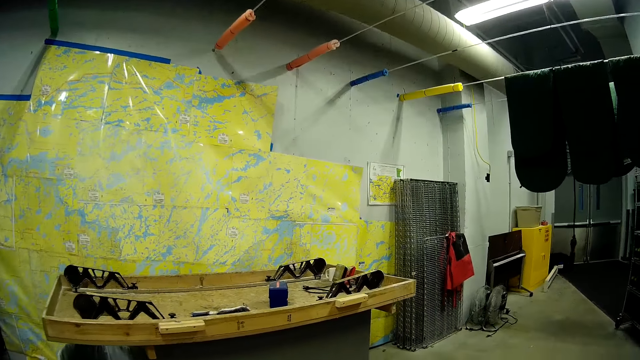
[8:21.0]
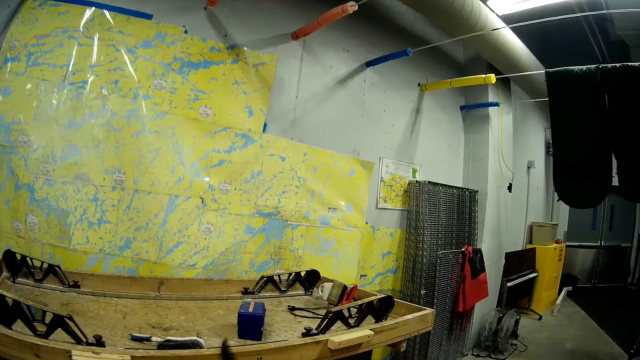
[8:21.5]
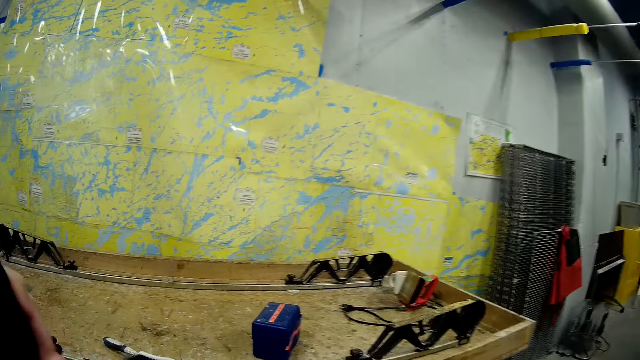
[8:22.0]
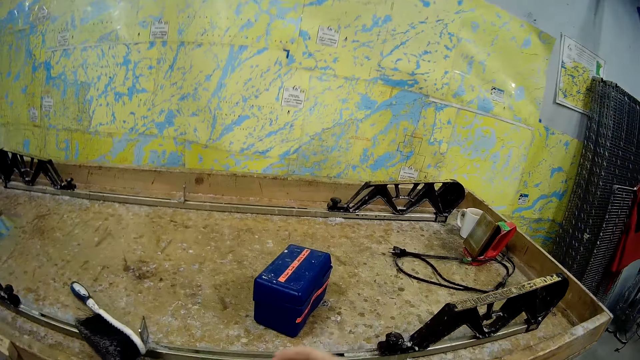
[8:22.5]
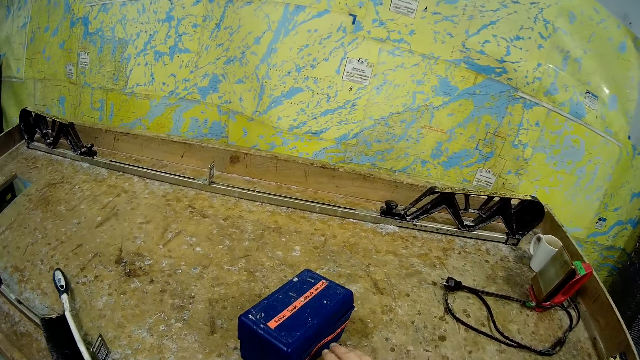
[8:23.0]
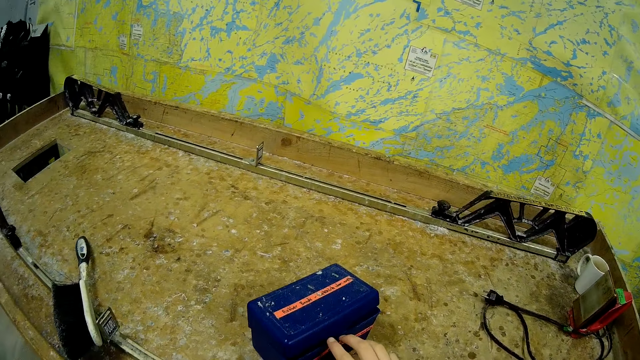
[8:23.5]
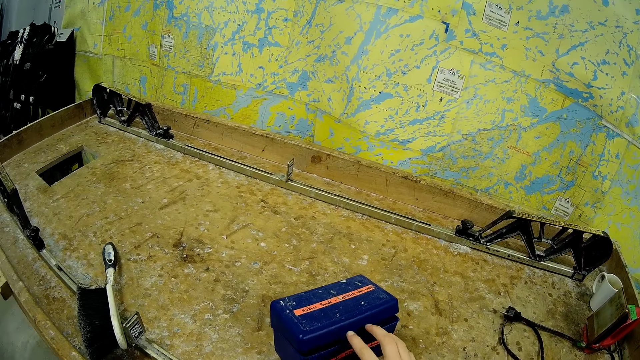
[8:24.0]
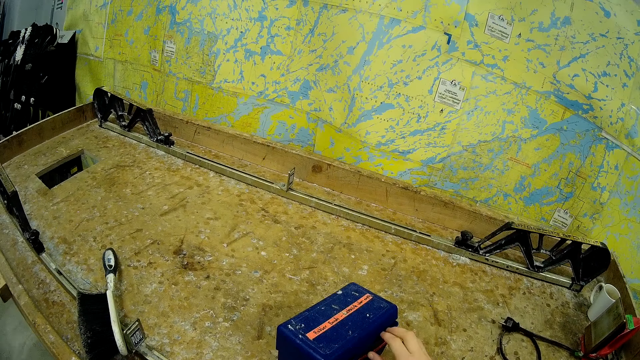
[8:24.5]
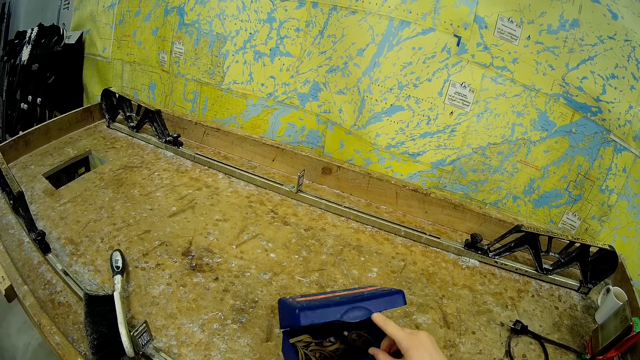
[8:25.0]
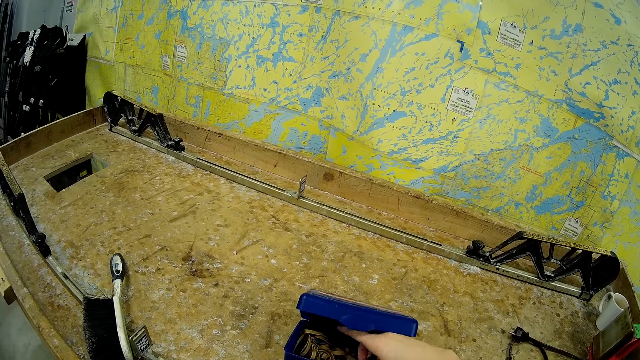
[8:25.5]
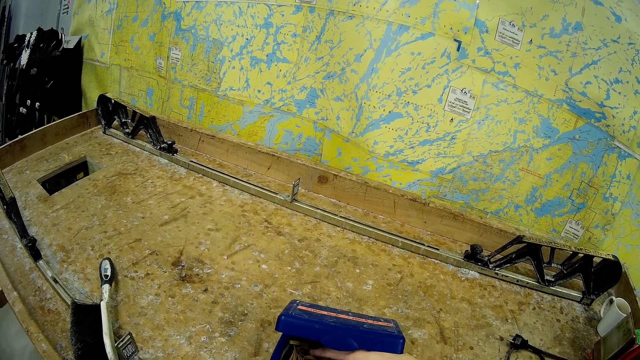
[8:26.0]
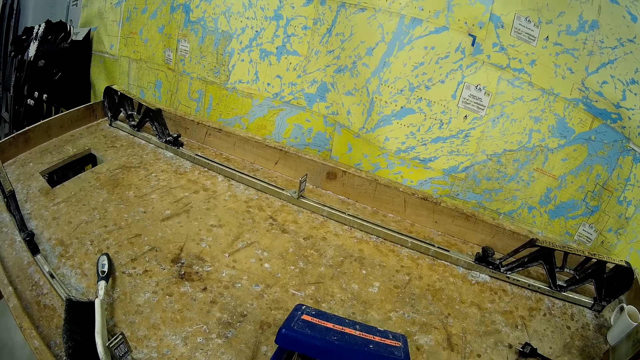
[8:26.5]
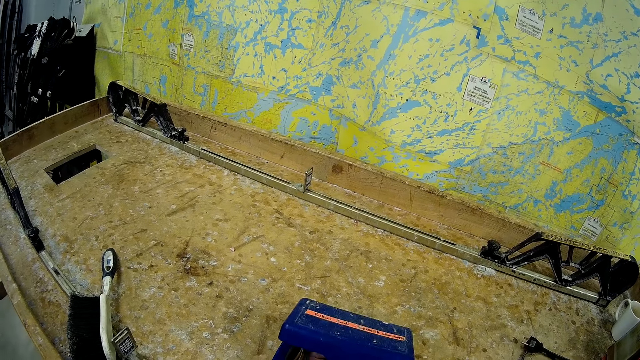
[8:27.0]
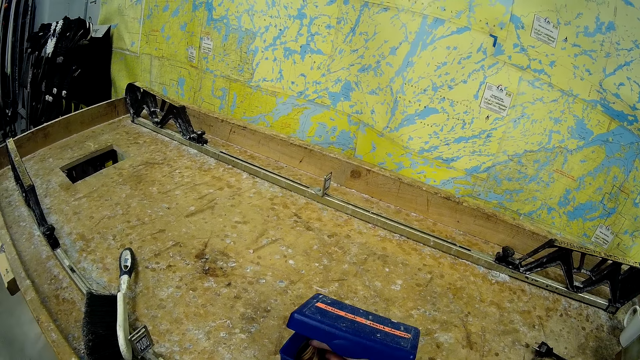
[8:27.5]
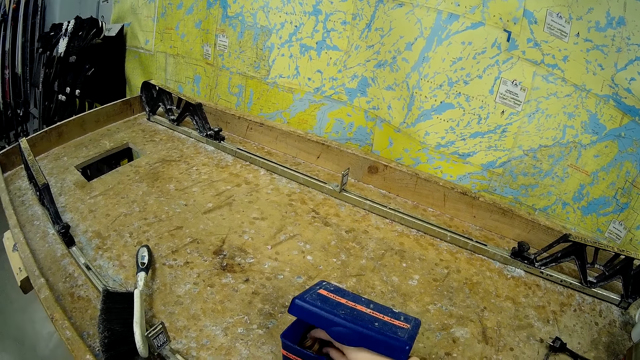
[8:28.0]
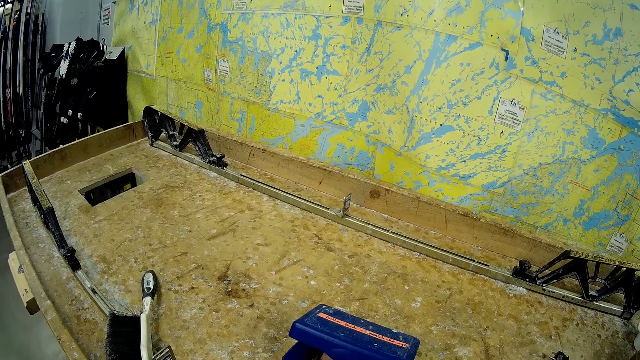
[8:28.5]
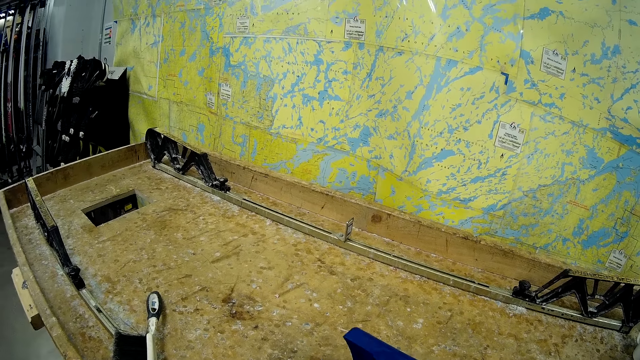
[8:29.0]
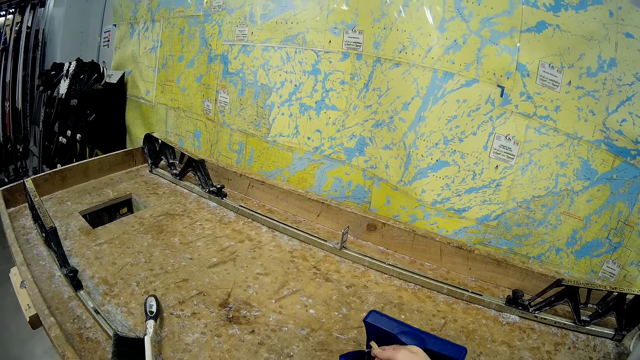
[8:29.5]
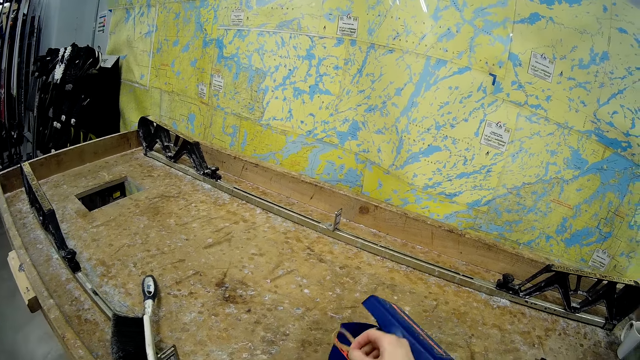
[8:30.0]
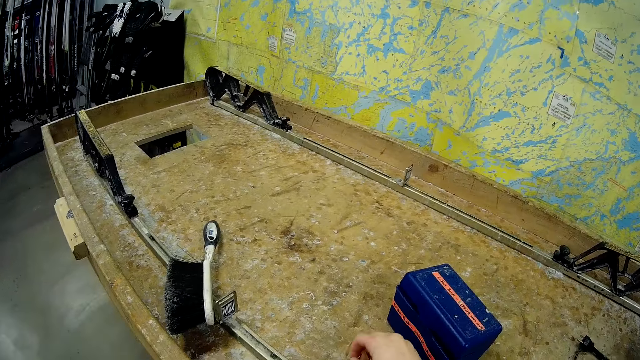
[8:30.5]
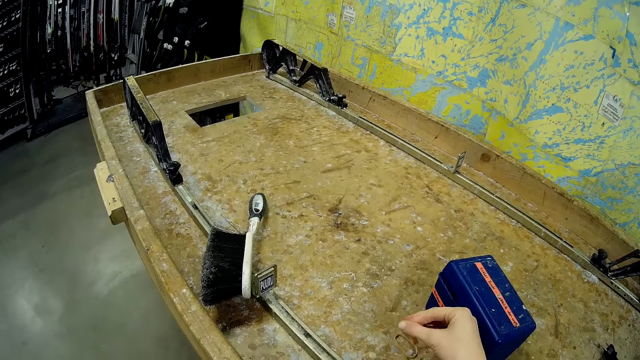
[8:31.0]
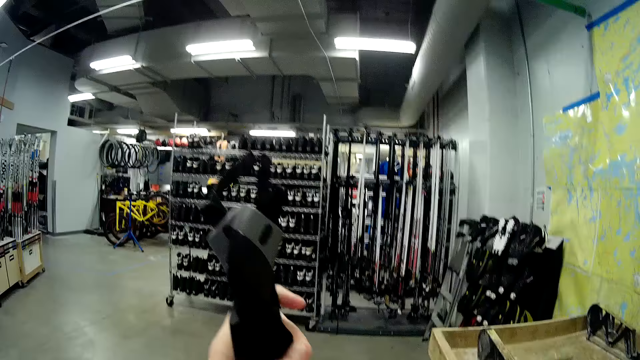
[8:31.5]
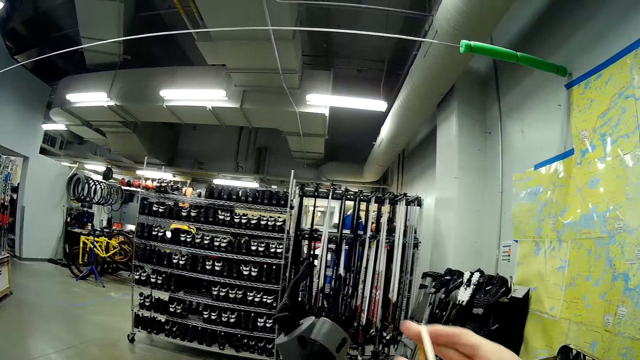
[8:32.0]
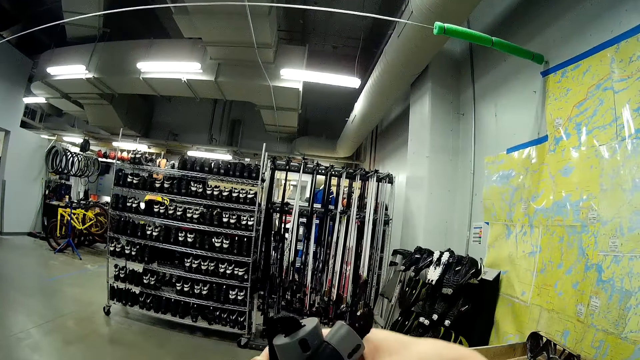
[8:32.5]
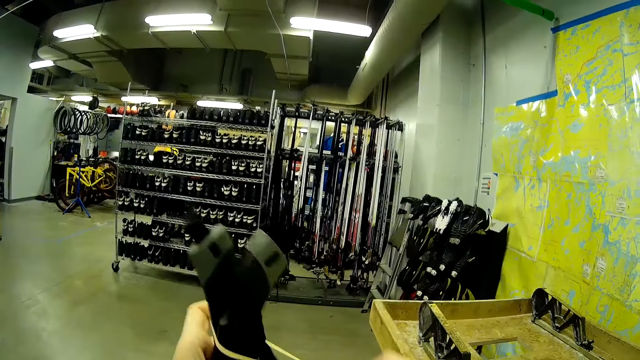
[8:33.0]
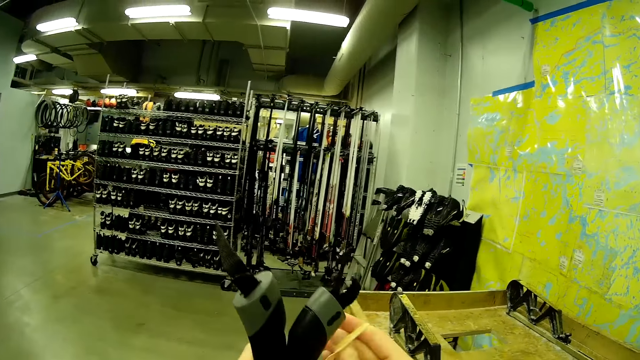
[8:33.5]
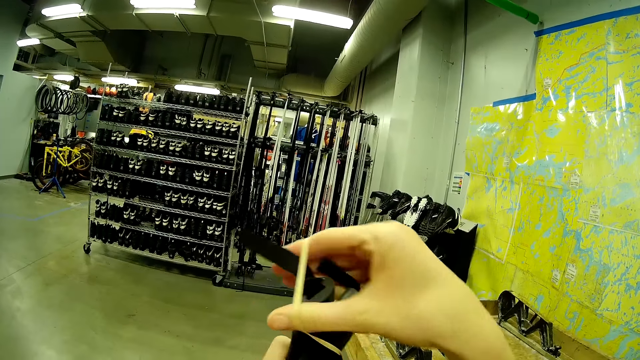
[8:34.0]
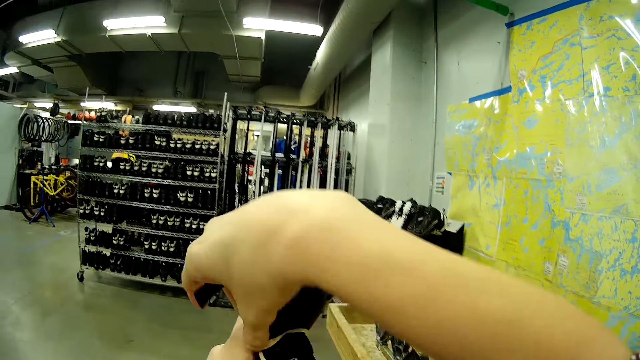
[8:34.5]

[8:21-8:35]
The camera wearer opens the accessory box. They take out a rubber band from the box on the table. They put the rubber band on the table. They bind the ski poles together with the rubber band.

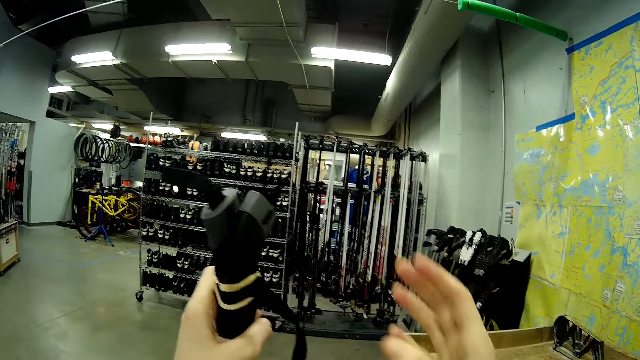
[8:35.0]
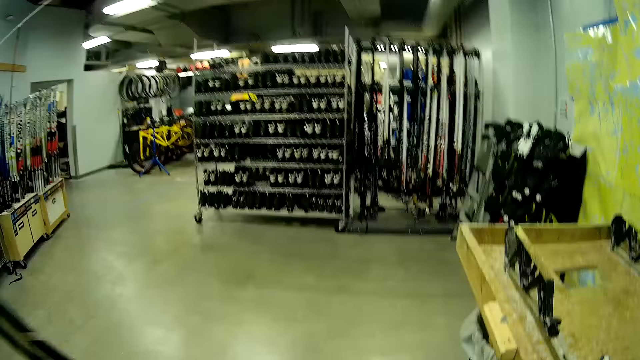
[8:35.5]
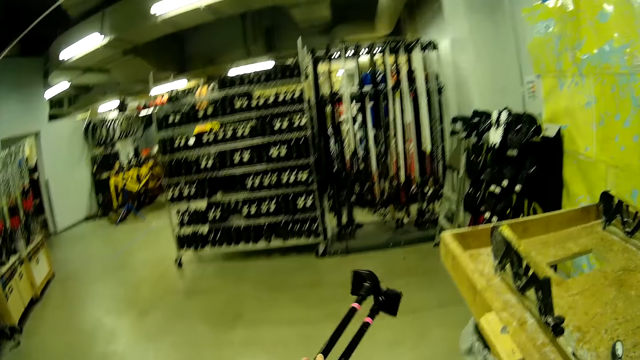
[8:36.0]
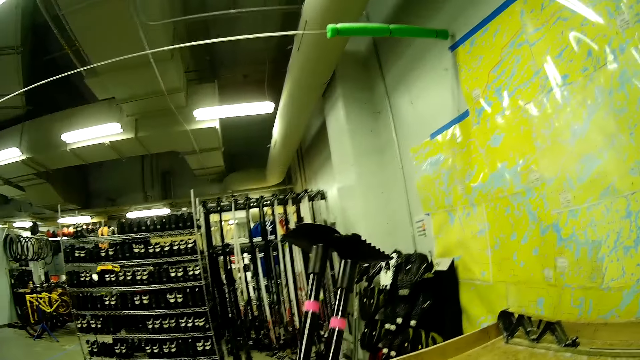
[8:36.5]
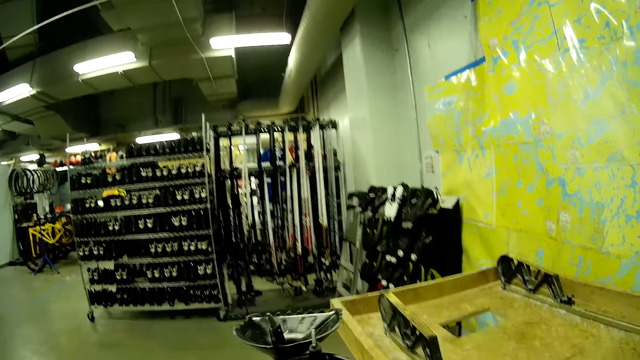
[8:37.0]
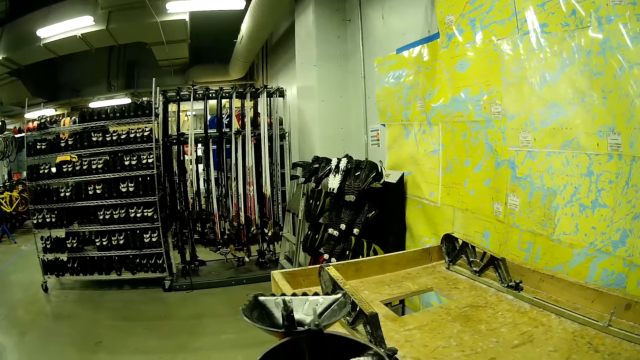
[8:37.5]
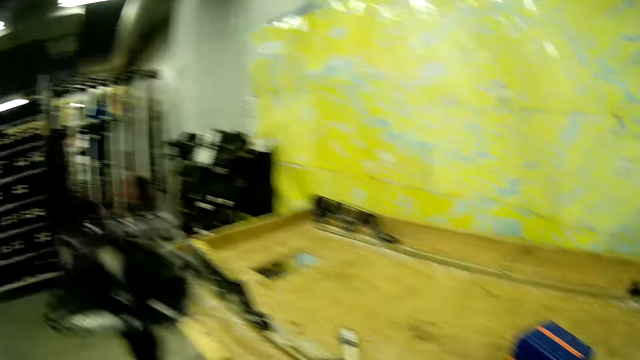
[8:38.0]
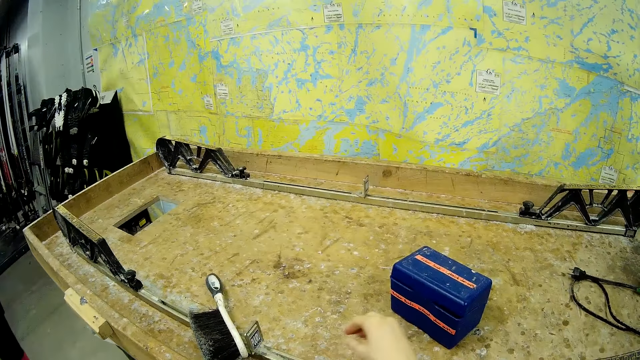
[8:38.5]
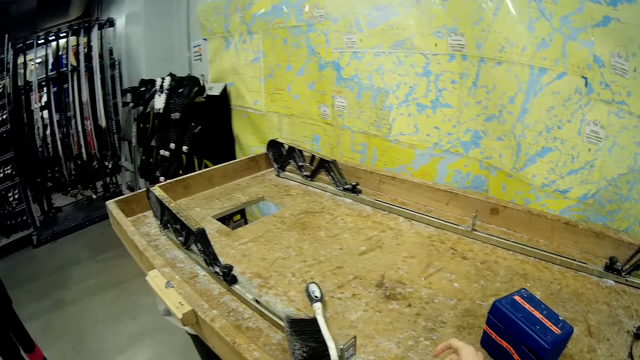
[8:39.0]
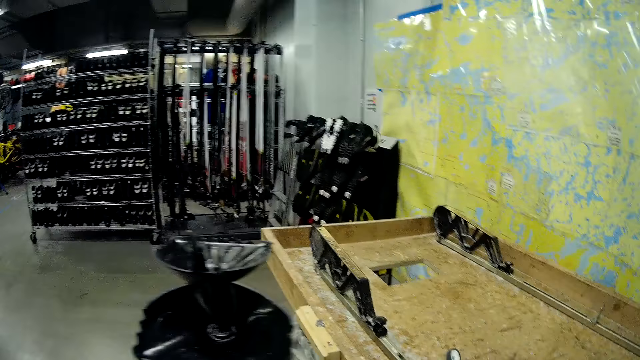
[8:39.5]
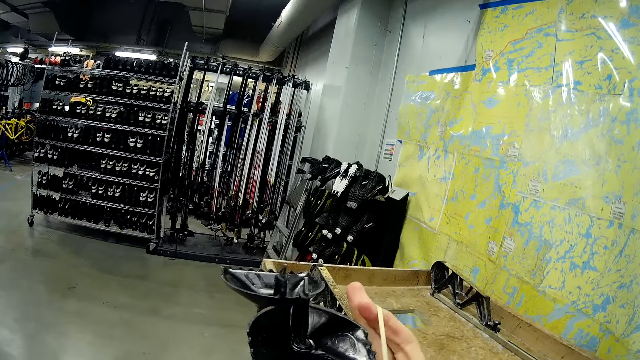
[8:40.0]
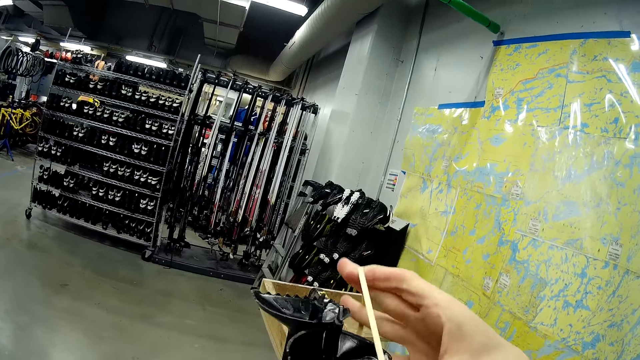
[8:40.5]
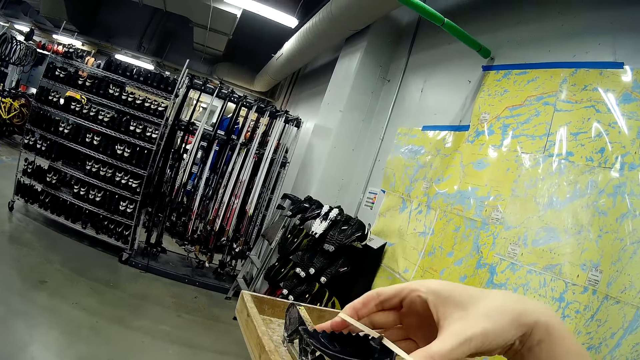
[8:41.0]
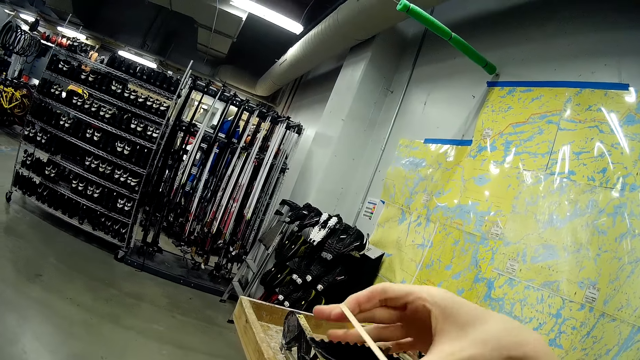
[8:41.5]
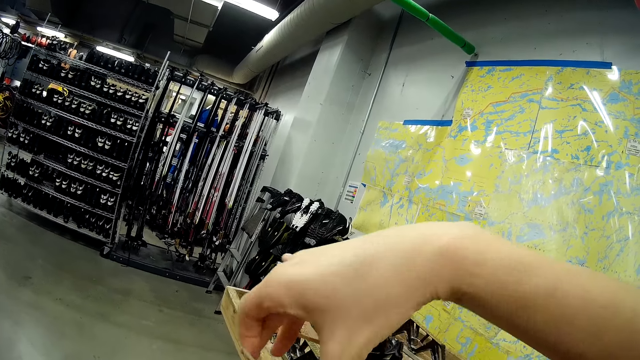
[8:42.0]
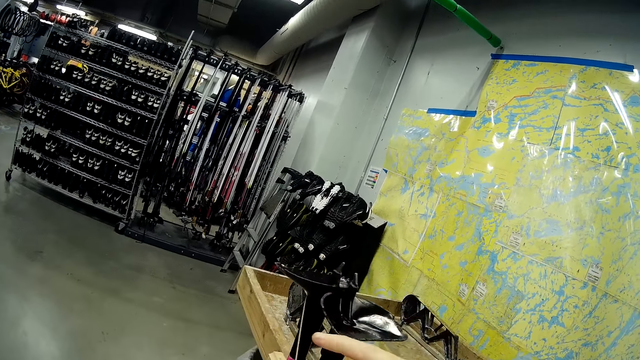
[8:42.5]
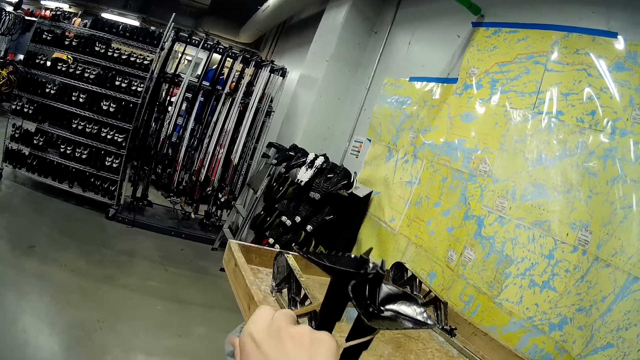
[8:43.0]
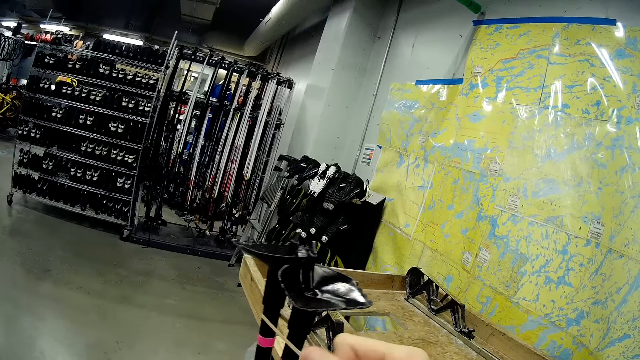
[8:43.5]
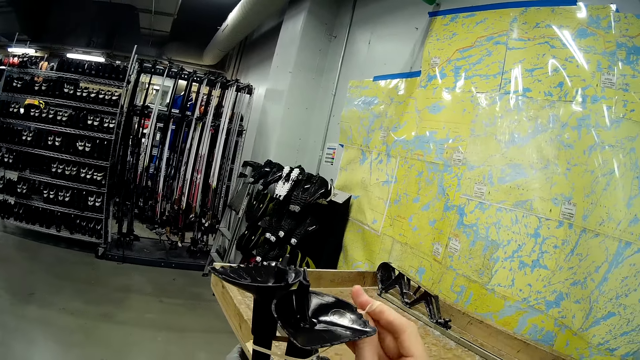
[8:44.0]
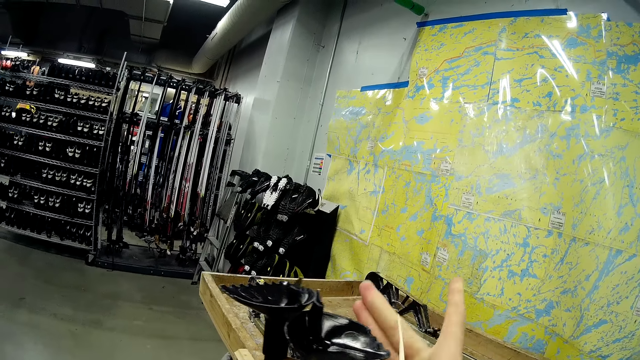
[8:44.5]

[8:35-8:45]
The camera wearer turns the ski poles upside down with his hand. He takes a rubber band from the table. He binds the ski poles together with the rubber band.
